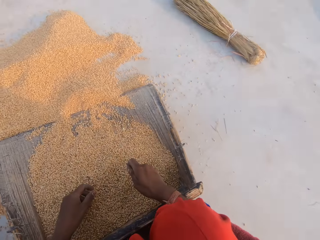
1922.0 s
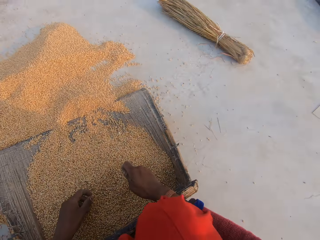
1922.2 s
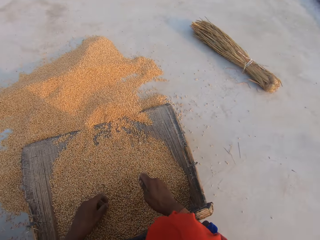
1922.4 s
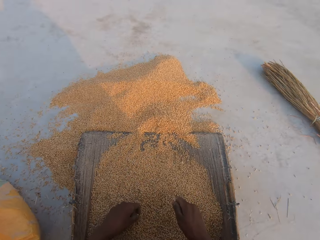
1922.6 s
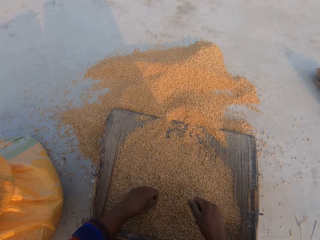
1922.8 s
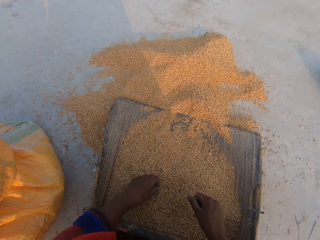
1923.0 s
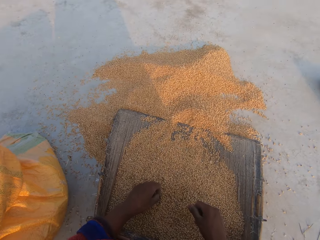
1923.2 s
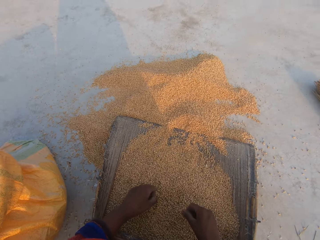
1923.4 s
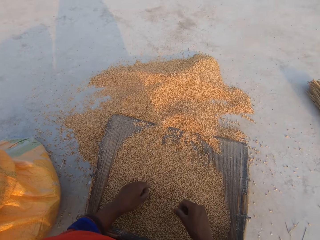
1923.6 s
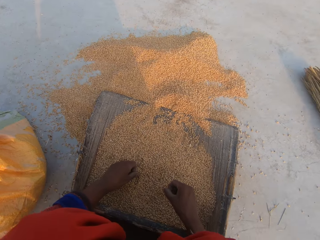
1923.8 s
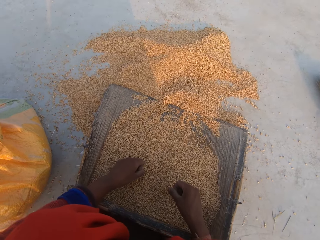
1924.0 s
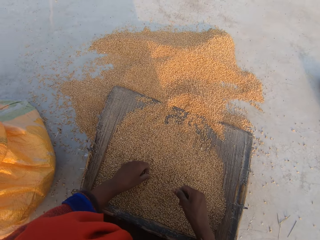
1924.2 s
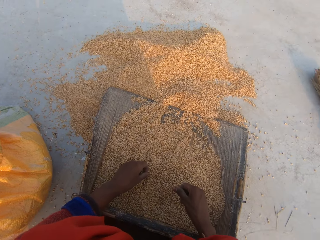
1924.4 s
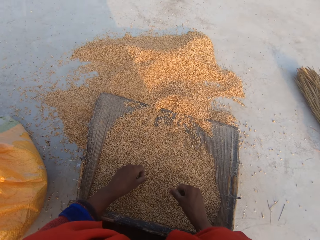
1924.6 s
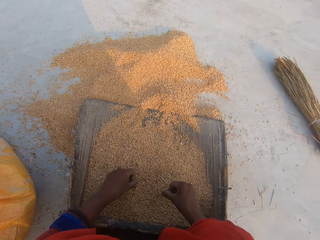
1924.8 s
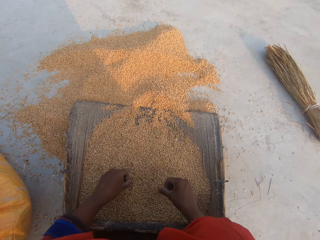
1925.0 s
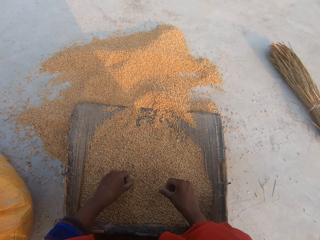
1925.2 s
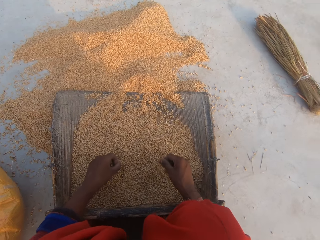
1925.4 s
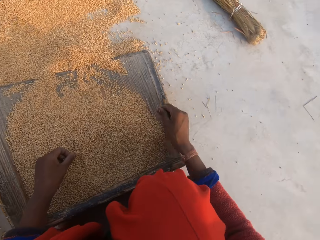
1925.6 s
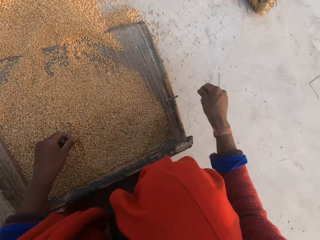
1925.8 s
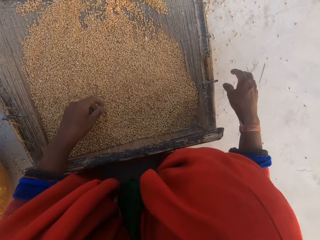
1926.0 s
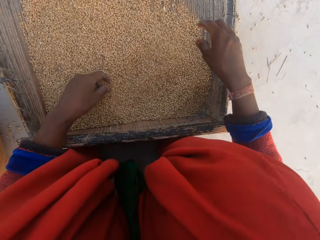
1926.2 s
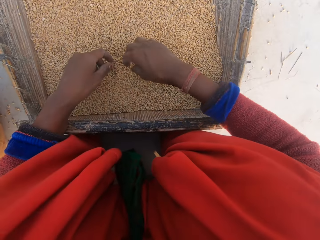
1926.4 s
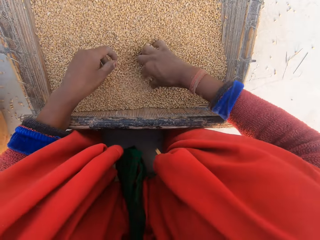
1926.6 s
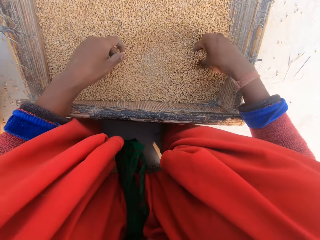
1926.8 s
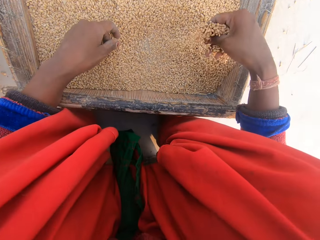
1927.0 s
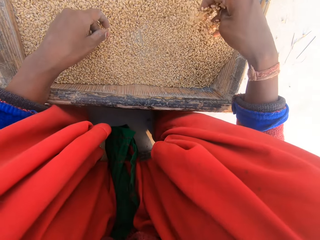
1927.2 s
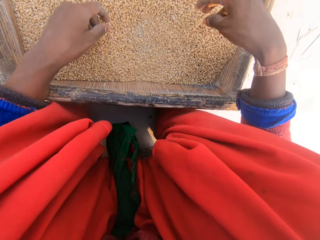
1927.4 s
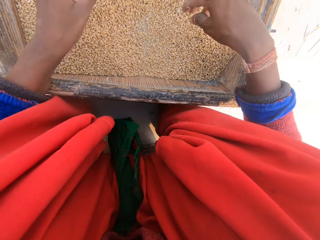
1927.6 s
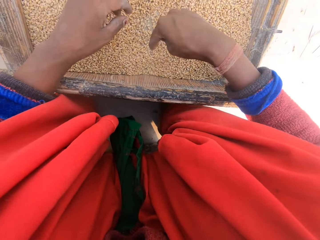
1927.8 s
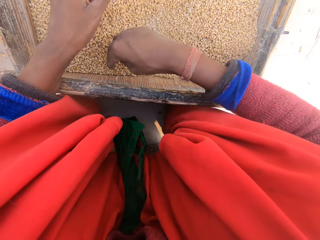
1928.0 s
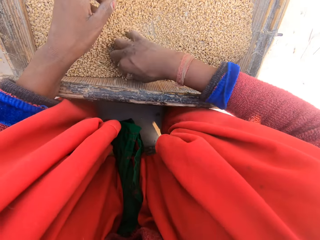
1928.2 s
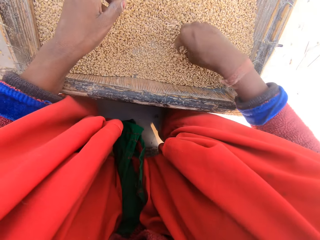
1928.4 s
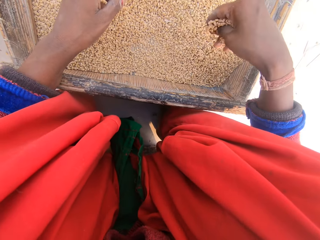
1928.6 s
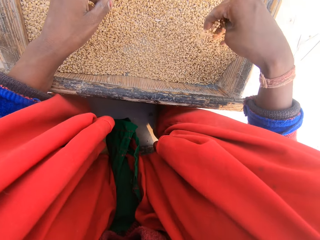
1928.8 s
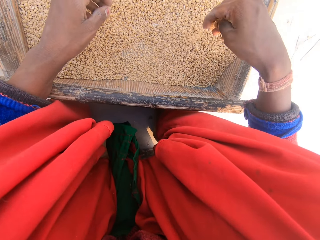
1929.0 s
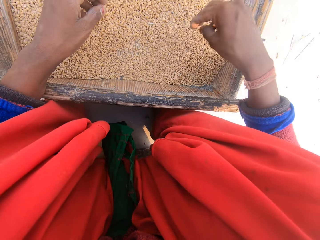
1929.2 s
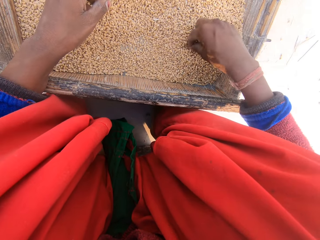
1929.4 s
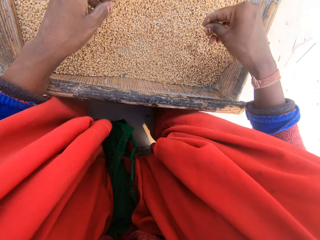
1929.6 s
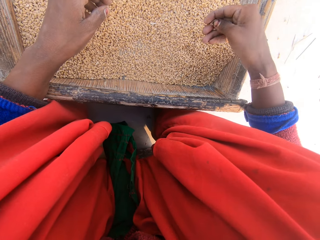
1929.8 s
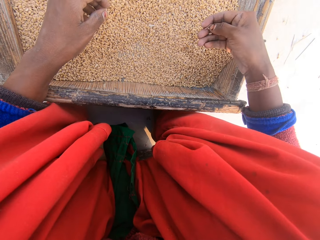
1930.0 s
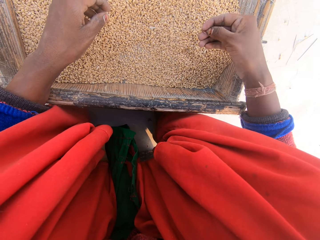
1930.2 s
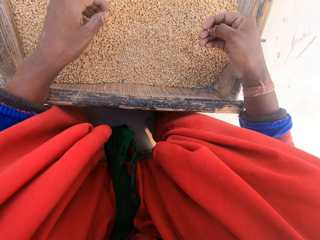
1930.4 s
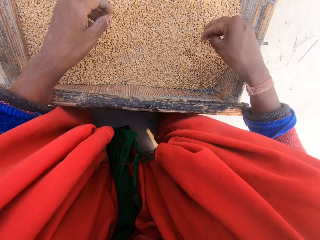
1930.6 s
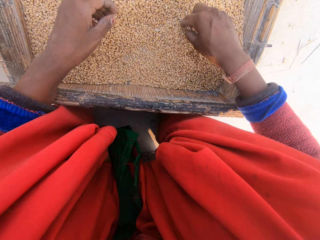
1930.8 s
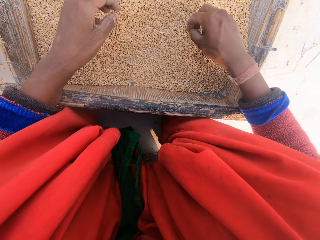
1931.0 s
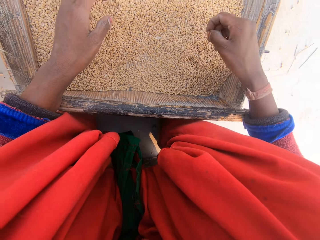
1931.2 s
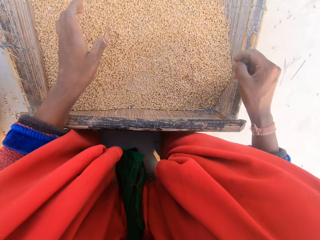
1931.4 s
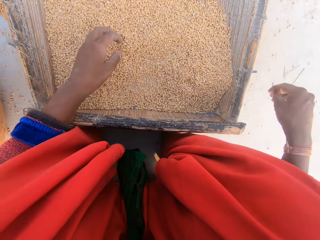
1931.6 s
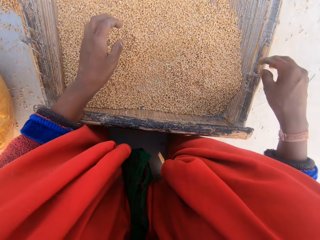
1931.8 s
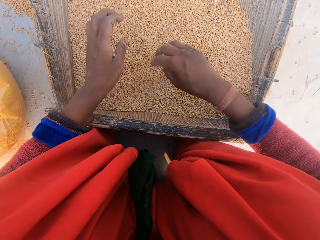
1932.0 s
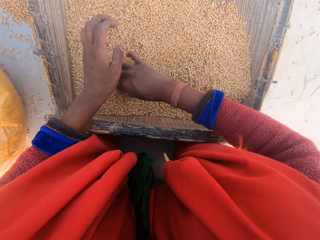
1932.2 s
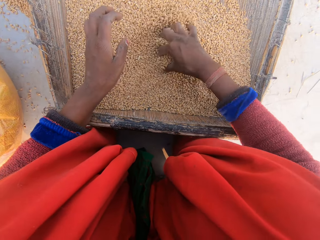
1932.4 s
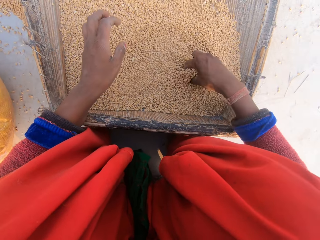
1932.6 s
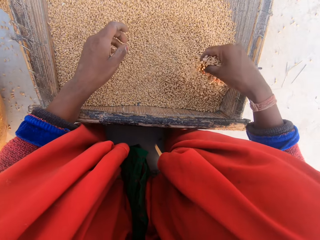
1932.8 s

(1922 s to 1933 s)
The camera wearer stares at the man. They throw the dirt. They spread the wheat kernels. They scoop the wheat kernels with the hand. They drop the wheat kernels in the sieve. They spread the wheat kernels. They scoop the wheat kernels with the hand. They drop the wheat kernels in the sieve. They pick the wheat kernels. They separate the wheat kernels. They drop the wheat kernels in the sieve. They remove dirt in the wheat kernels. They throw the dirt. They spread the wheat kernels.

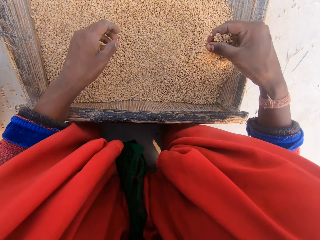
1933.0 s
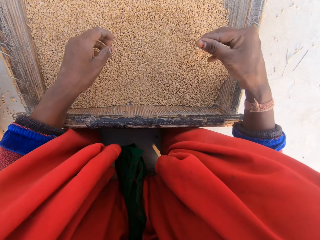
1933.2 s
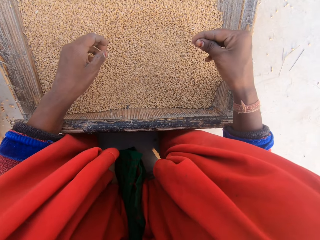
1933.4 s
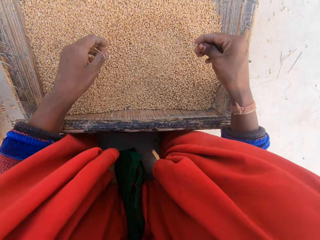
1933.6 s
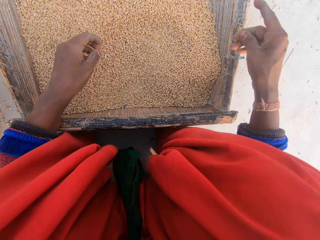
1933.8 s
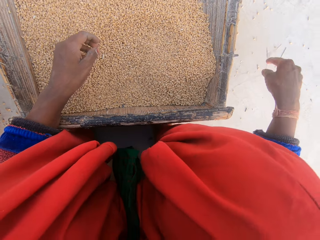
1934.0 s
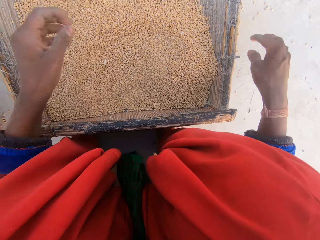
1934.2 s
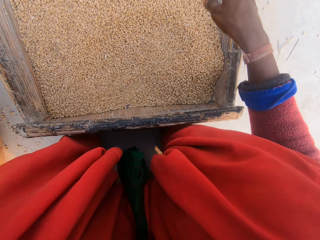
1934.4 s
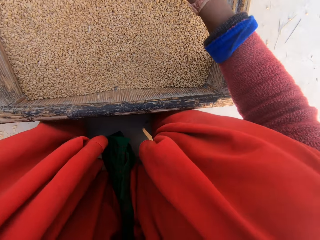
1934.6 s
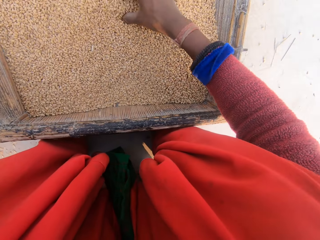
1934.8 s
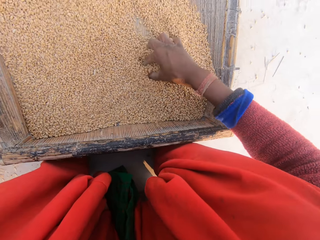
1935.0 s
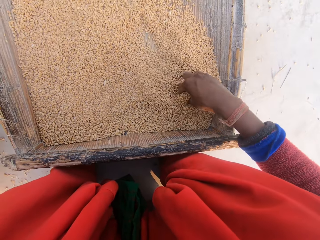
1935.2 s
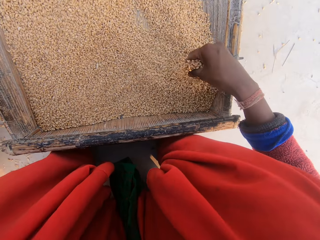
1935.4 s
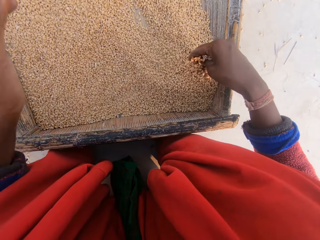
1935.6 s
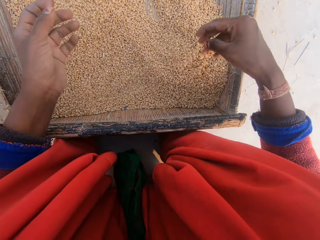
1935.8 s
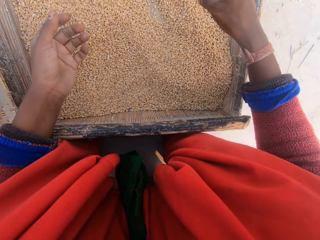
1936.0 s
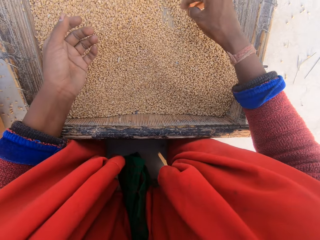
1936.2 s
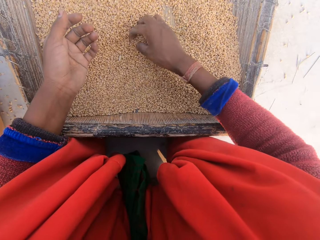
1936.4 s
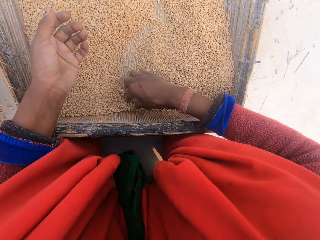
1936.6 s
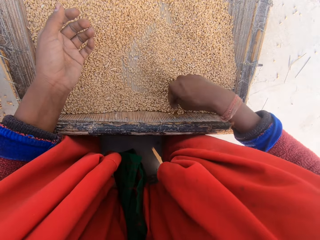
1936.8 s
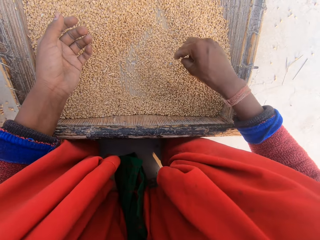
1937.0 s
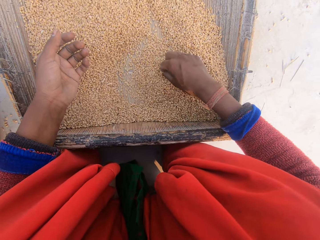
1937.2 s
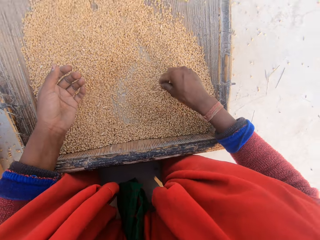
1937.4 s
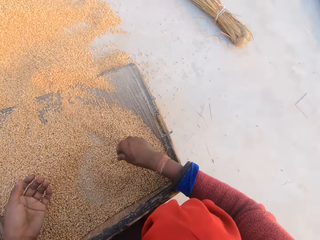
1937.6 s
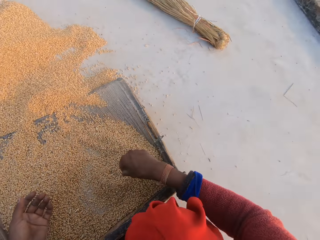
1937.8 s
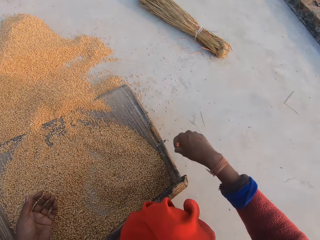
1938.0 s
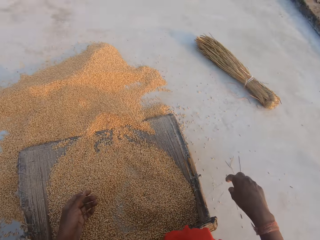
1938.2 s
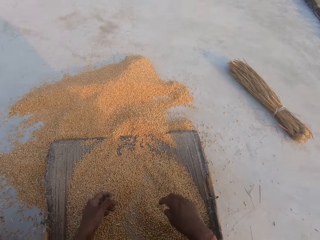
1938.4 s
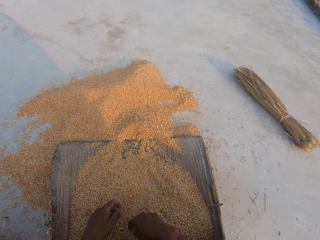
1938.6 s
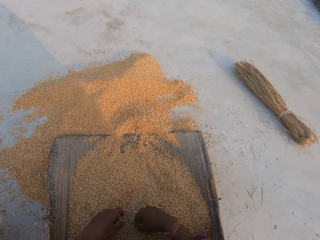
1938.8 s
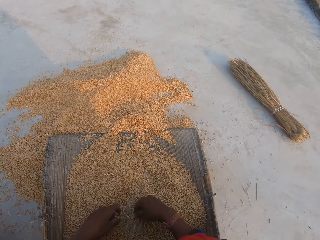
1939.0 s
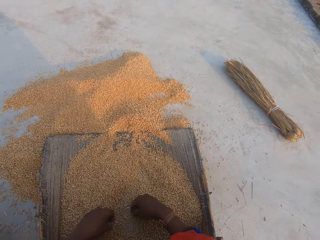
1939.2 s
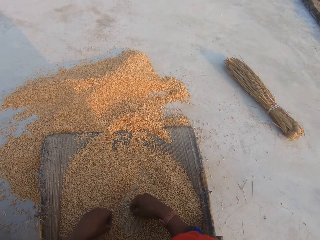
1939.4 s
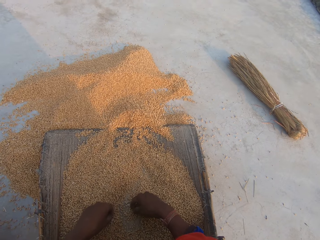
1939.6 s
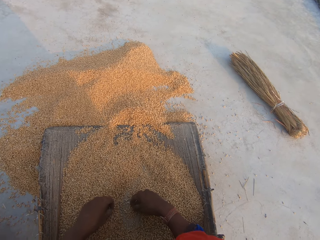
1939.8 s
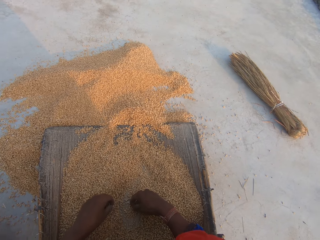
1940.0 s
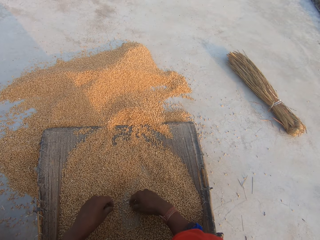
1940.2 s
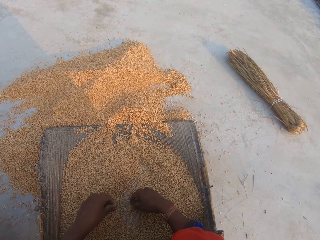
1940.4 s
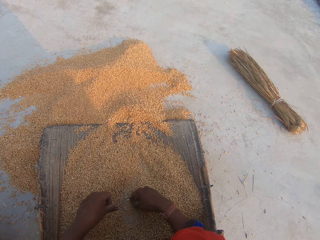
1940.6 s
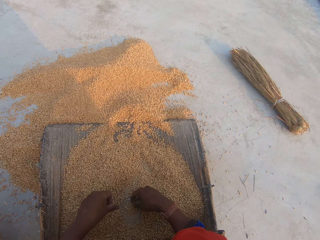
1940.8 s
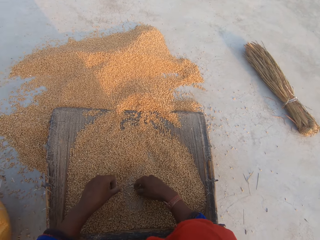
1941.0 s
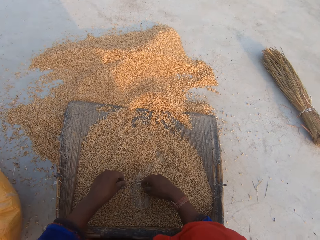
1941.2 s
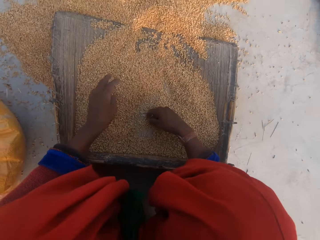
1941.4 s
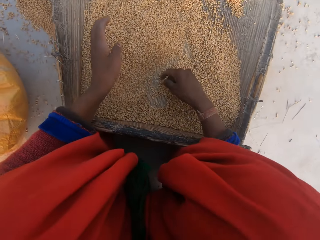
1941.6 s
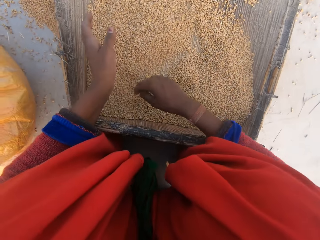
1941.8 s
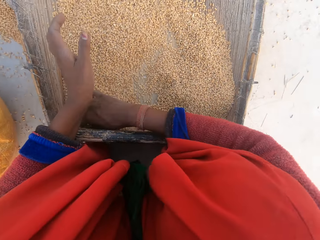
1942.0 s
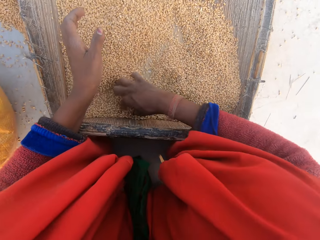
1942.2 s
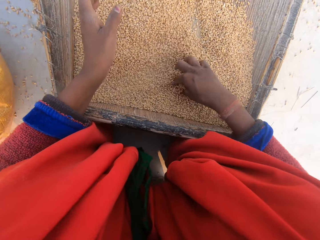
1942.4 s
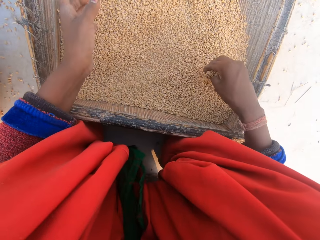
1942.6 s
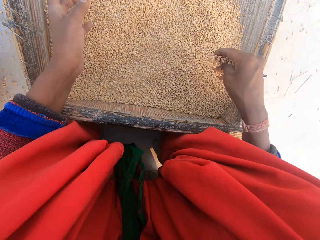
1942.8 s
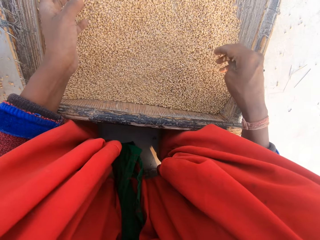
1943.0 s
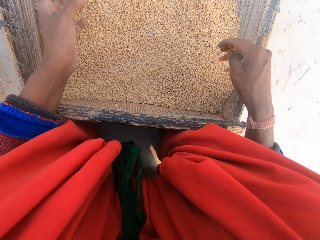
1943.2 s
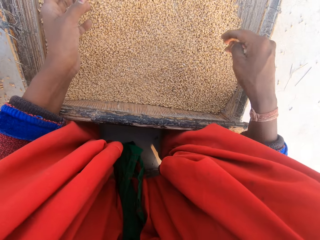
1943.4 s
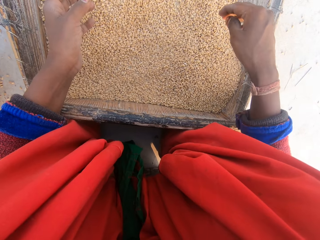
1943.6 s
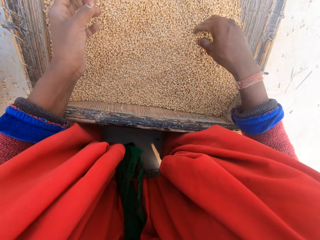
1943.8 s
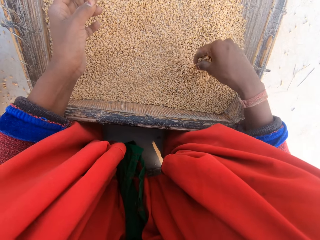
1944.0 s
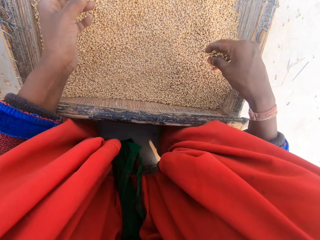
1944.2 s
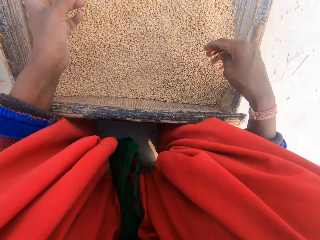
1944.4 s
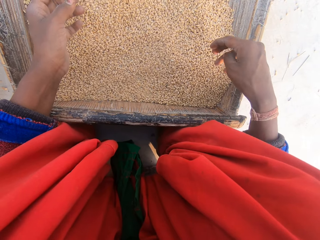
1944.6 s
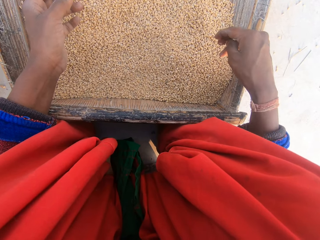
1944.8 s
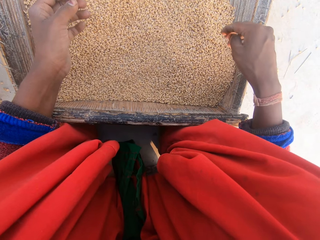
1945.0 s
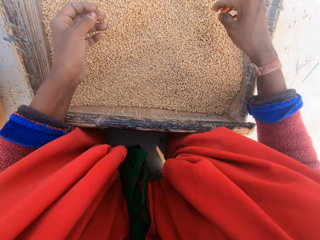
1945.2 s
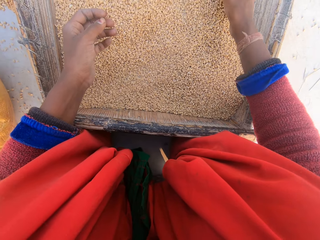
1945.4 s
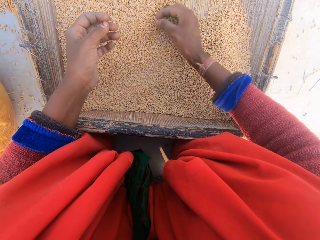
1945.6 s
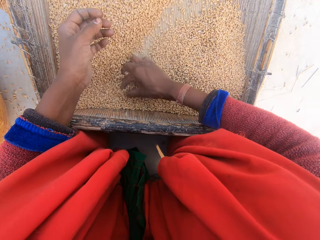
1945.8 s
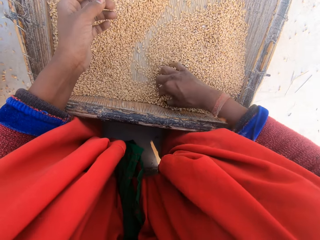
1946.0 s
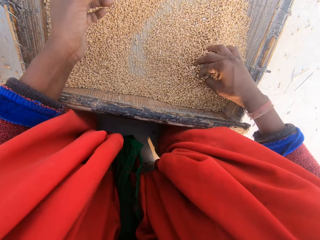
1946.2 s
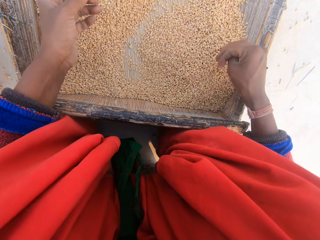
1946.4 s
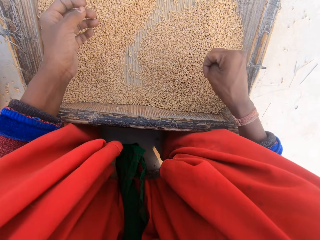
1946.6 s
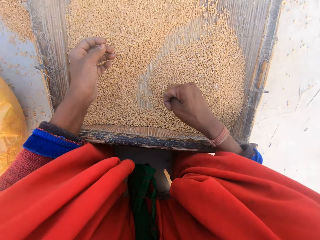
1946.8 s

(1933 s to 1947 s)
The camera wearer scoops the wheat kernels with the hand. They drop the wheat kernels in the sieve. They throw the dirt. They lift the left hand. They spread the wheat kernels. They scoop the wheat kernels with the hand. They drop the wheat kernels in the sieve. They spread the wheat kernels. They remove dirt in the wheat kernels. They throw the dirt. They stare at the wheat kernels. They talk to the man. They spread the wheat kernels. They scoop the wheat kernels with the hand. They drop the wheat kernels in the sieve. They scoop the wheat kernels with the hand. They drop the wheat kernels in the sieve. They pick the dirt from the beans. They spread the wheat kernels.
